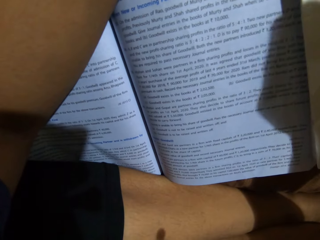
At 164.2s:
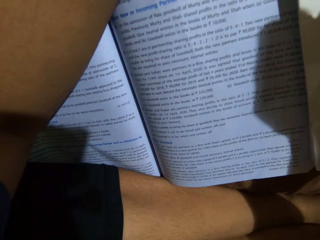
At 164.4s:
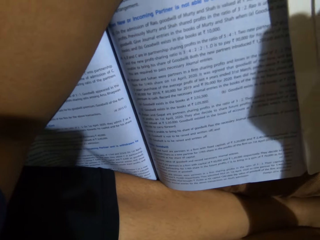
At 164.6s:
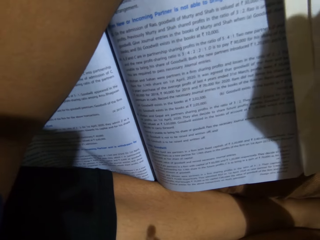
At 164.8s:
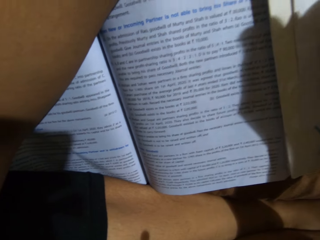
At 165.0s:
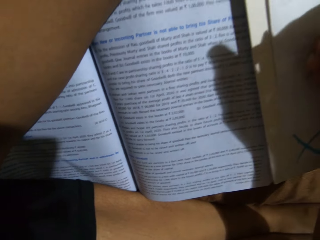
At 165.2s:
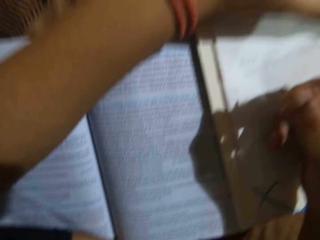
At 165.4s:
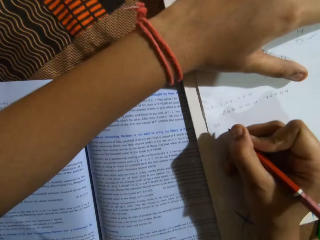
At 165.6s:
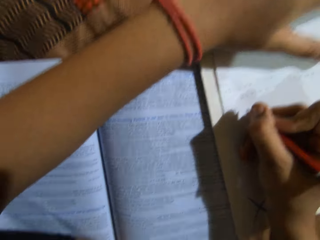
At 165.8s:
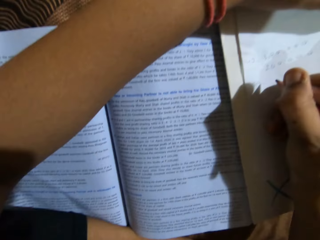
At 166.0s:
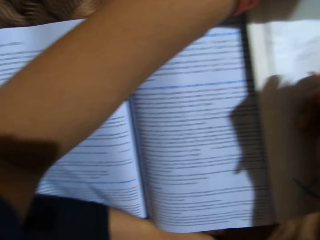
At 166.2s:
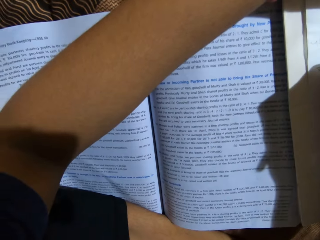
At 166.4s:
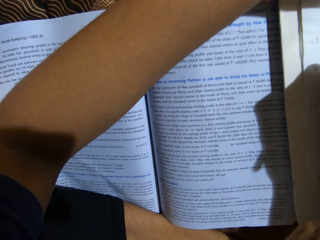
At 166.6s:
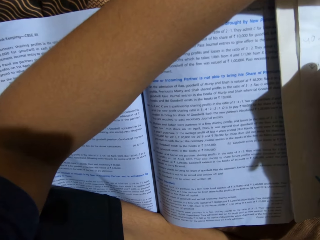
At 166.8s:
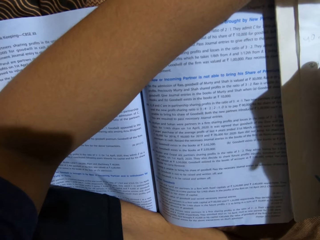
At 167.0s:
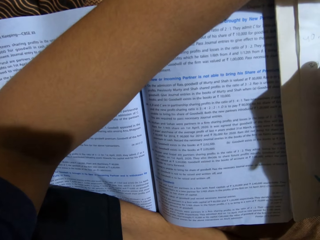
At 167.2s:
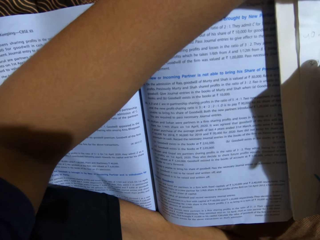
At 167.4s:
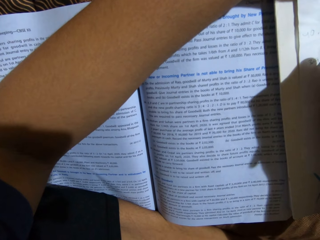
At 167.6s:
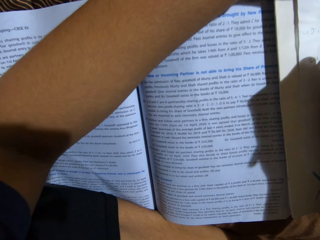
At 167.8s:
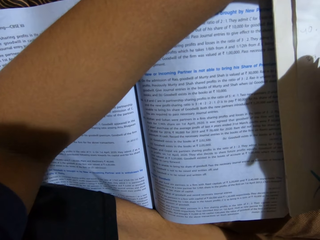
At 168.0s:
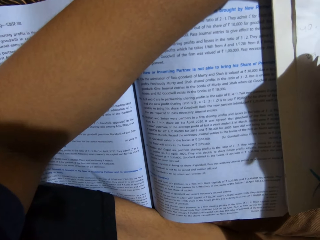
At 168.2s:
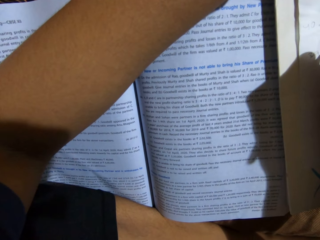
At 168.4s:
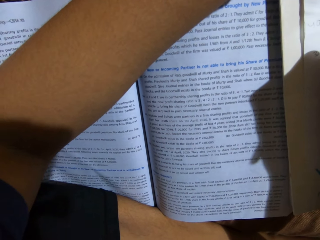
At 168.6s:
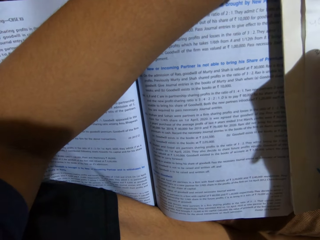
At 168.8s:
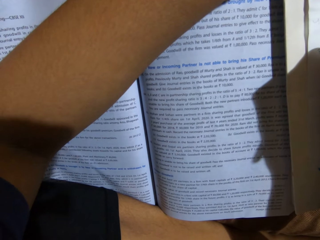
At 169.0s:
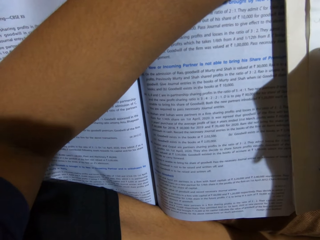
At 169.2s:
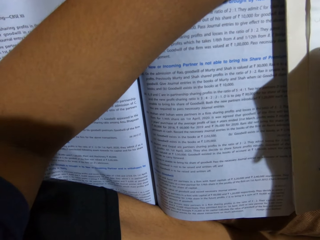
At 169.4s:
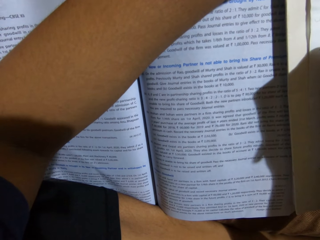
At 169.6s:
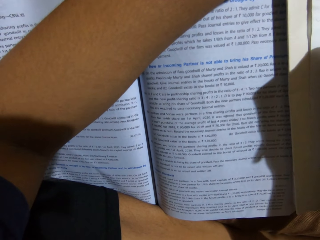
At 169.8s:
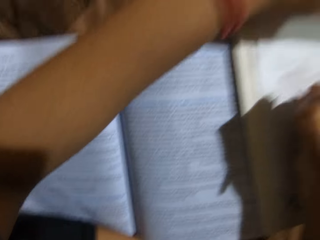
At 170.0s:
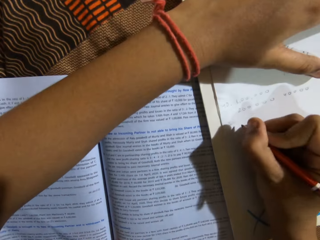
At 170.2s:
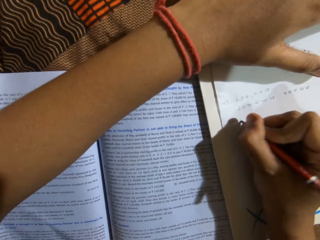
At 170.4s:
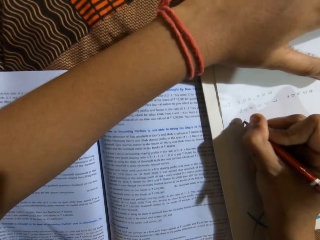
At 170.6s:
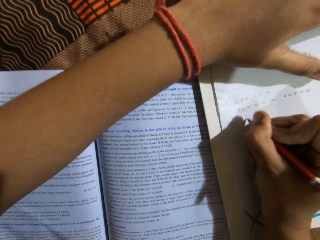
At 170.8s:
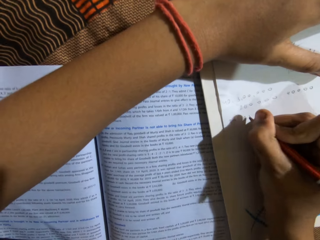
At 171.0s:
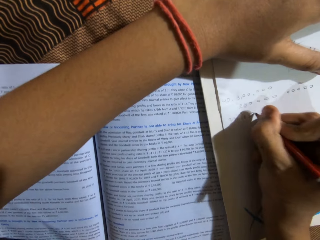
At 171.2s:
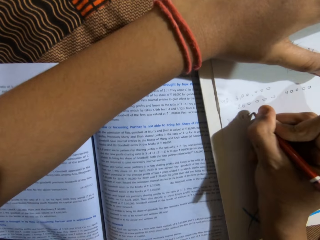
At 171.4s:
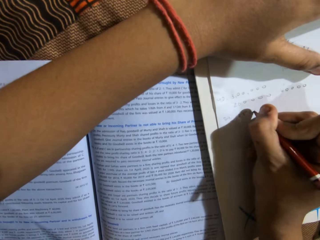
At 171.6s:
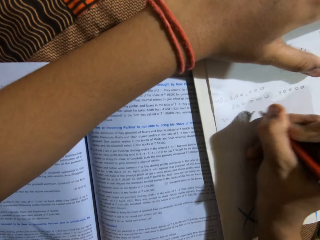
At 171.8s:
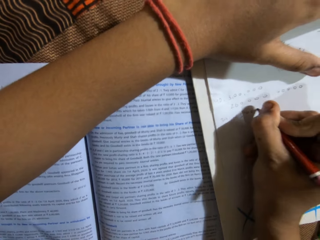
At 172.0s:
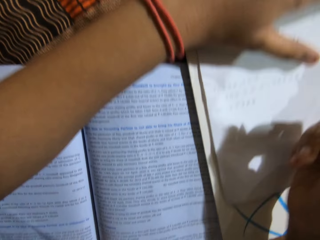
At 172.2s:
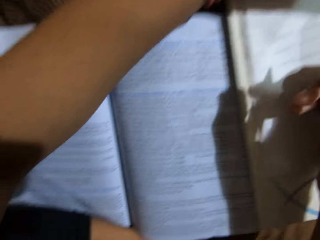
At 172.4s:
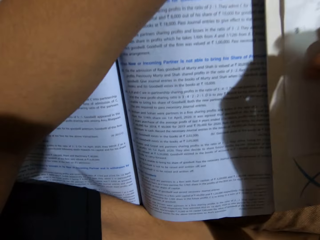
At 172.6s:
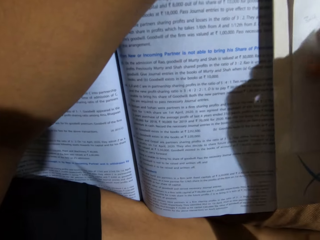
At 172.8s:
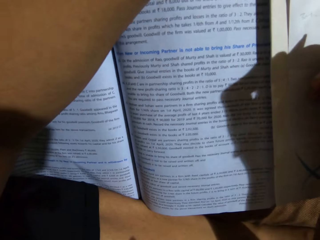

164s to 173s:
The camera wearer looks at a book on a bed. They read the textbook. They write on a piece of paper with a pencil.

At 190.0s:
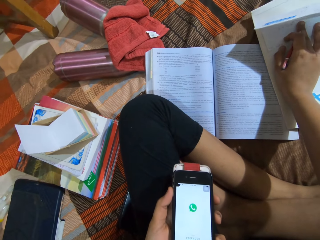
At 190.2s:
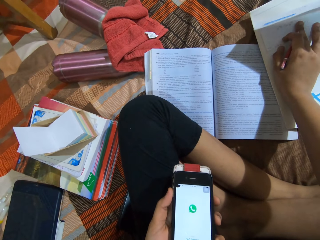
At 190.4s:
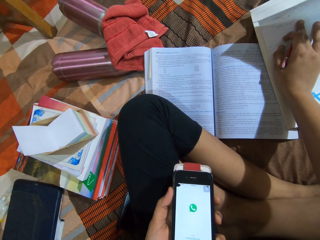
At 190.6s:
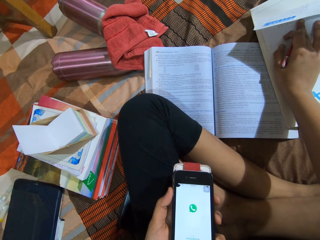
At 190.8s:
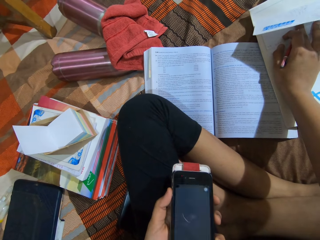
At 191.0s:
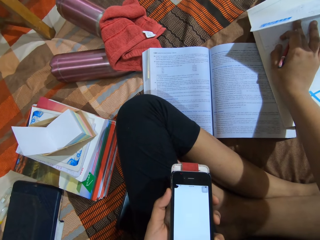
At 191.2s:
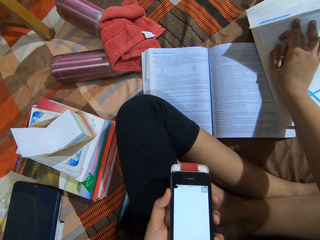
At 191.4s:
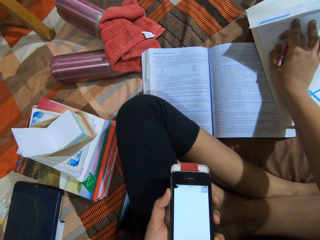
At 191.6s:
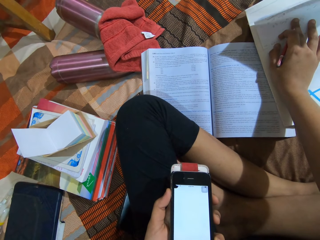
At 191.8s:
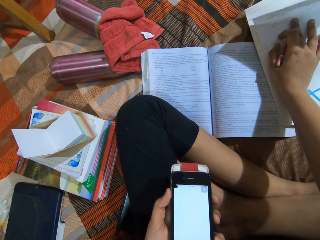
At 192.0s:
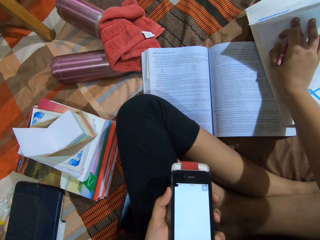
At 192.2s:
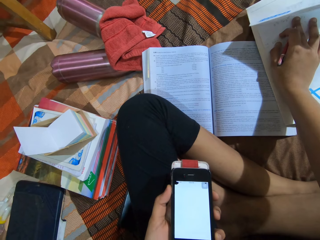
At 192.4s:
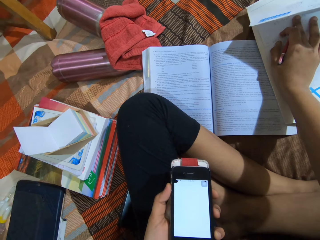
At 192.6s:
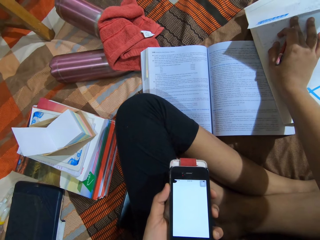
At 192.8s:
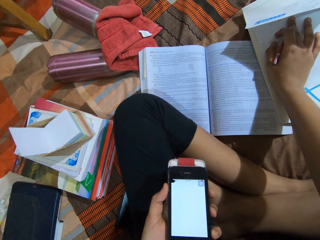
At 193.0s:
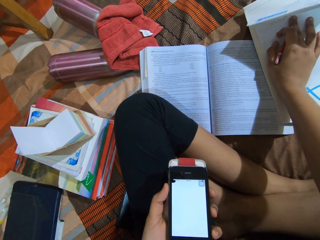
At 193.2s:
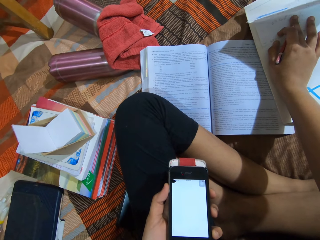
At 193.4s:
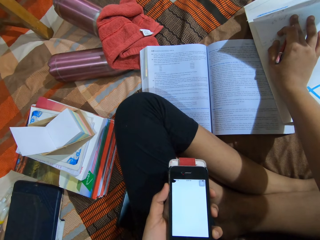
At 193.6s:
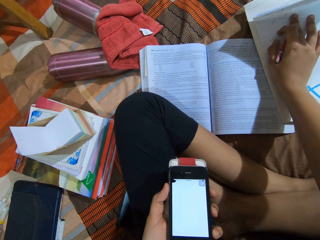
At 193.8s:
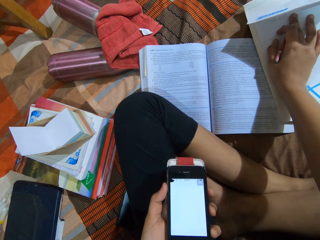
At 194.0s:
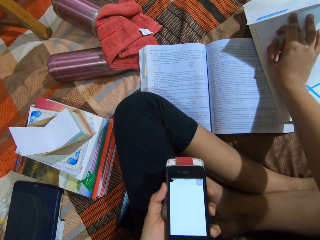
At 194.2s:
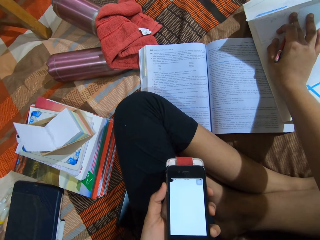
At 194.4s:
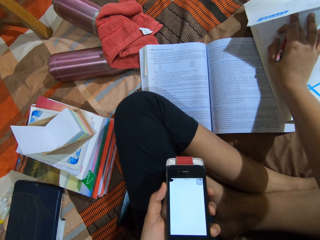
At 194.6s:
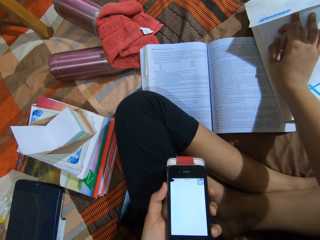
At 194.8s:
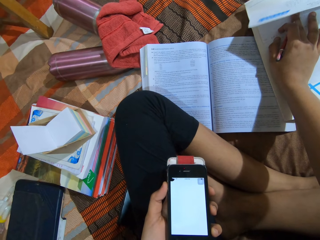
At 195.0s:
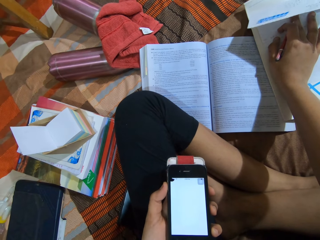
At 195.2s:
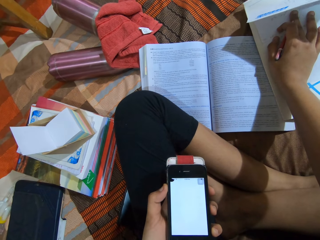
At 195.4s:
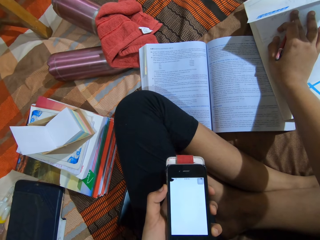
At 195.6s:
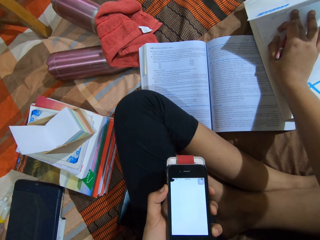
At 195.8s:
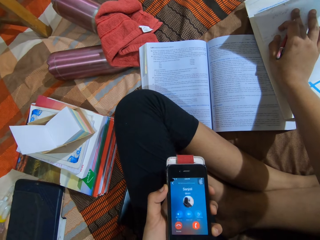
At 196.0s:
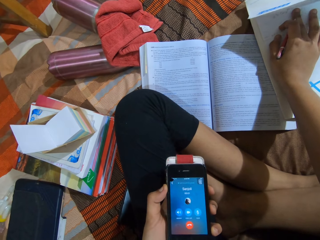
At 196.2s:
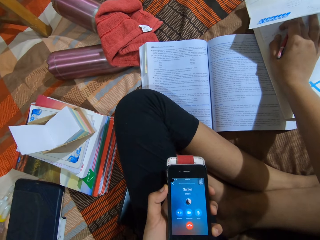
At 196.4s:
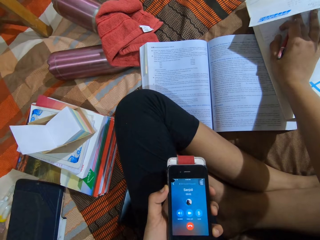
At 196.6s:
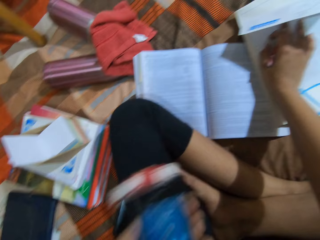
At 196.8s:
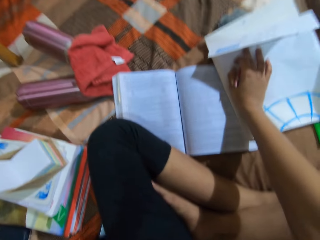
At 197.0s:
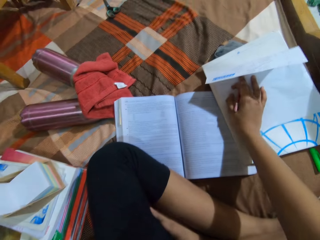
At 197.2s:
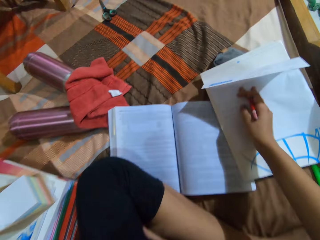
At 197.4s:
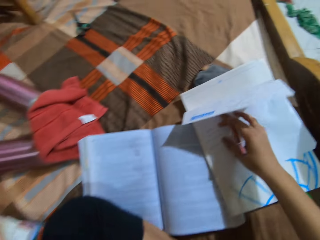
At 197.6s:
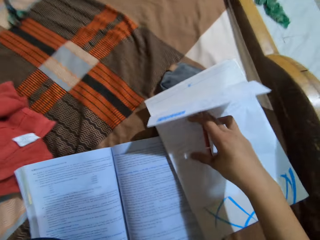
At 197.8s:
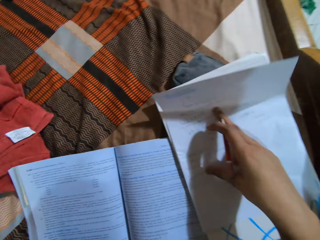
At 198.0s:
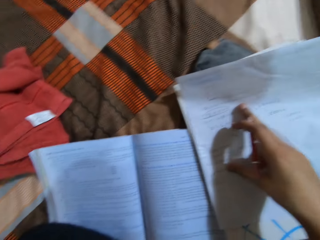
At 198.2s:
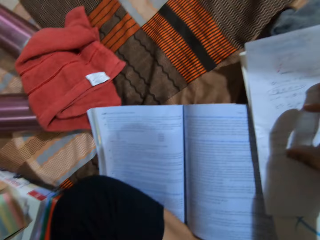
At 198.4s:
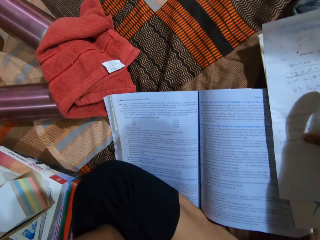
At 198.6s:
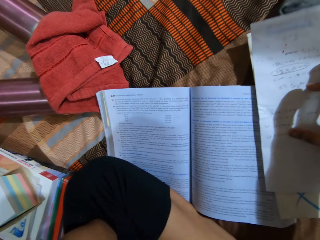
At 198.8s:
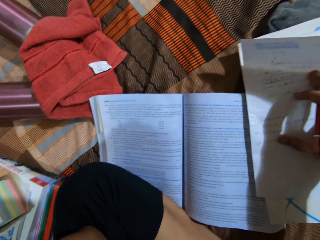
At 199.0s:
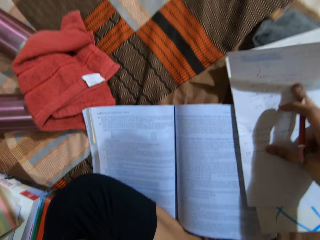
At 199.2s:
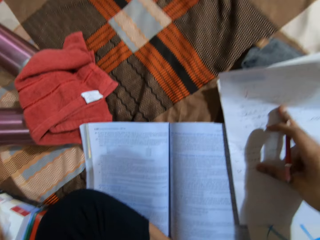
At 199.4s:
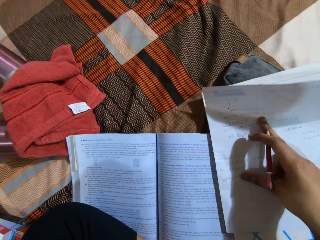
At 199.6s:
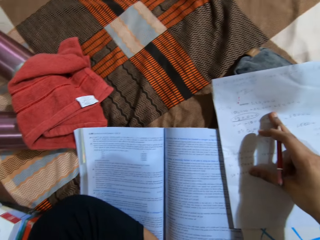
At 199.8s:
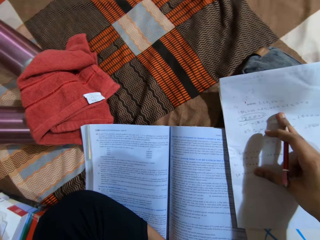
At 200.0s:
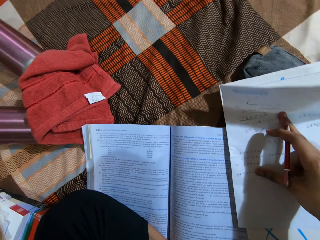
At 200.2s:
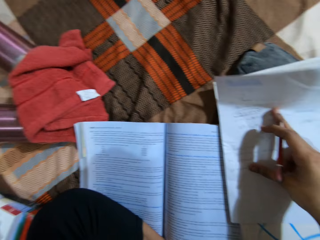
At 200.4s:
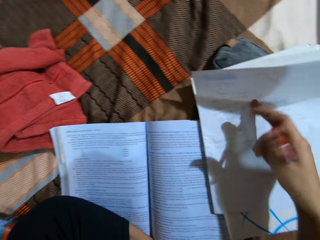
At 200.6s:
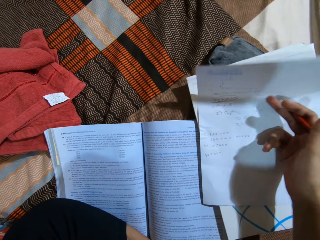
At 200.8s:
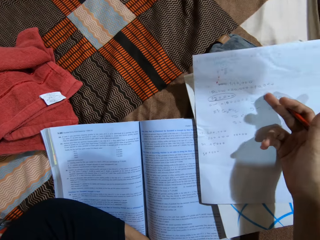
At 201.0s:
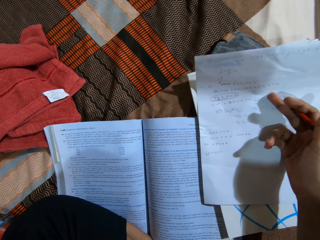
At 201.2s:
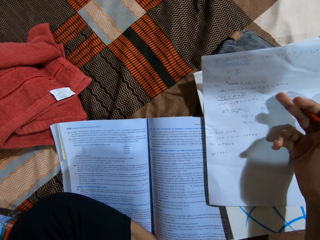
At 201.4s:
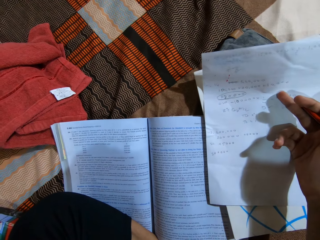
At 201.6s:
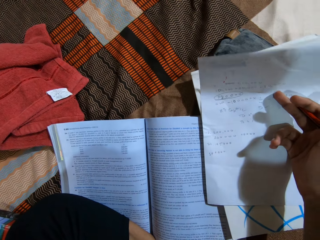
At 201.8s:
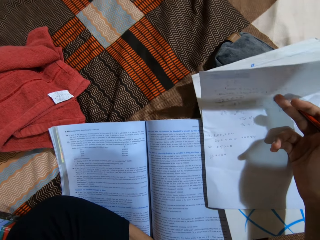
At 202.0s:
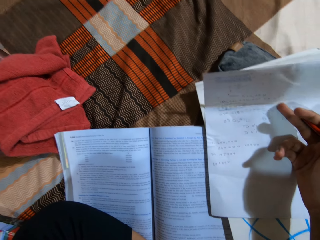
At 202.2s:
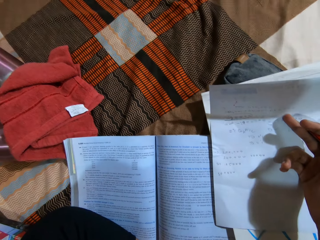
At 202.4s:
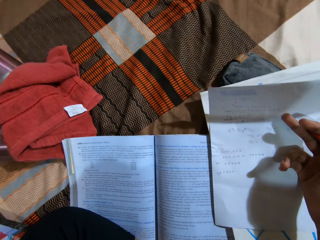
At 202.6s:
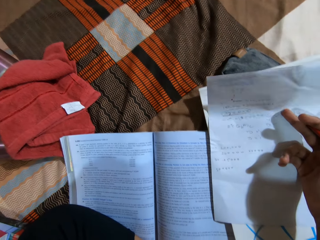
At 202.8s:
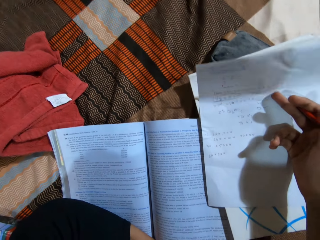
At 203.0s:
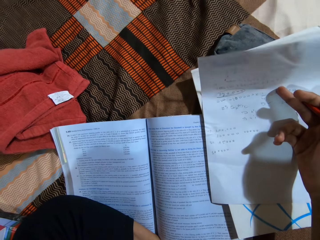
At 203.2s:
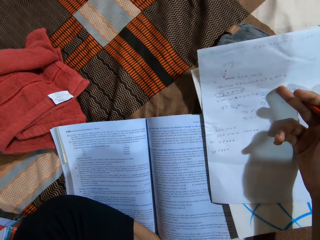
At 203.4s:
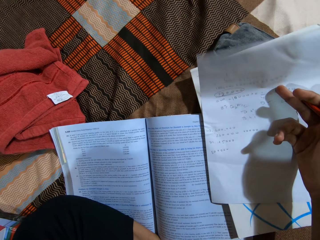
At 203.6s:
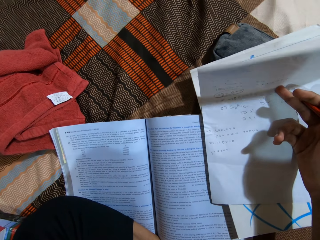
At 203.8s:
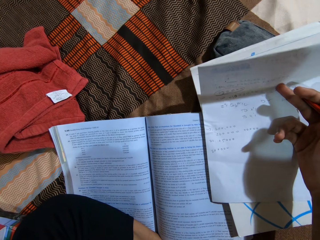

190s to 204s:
The camera wearer looks at a mobile phone on a hand. They receive a call from the mobile phone. They make a phone call. They look at a book on a bed.
